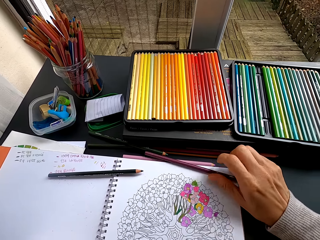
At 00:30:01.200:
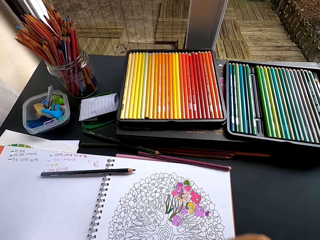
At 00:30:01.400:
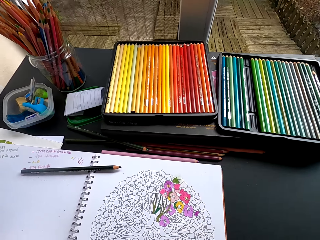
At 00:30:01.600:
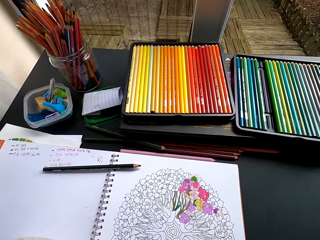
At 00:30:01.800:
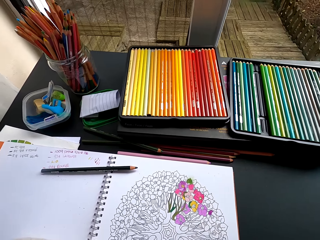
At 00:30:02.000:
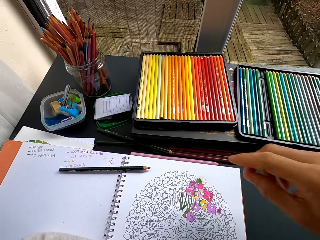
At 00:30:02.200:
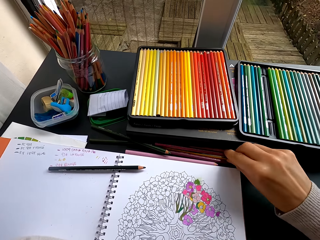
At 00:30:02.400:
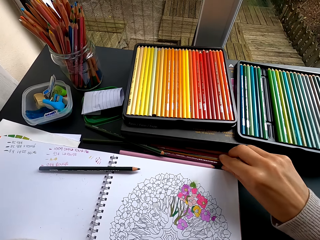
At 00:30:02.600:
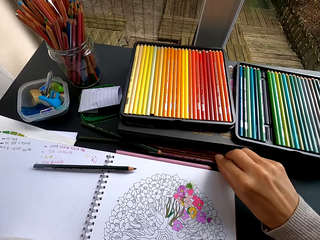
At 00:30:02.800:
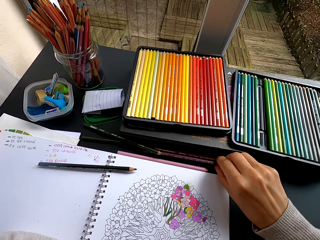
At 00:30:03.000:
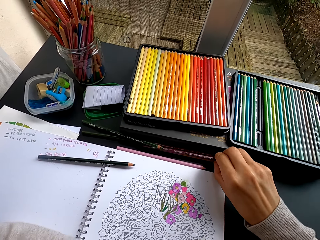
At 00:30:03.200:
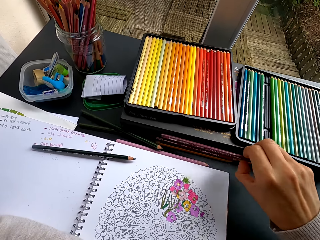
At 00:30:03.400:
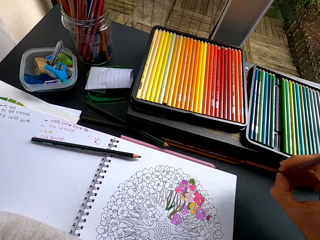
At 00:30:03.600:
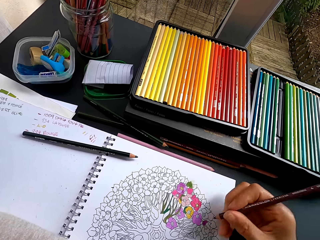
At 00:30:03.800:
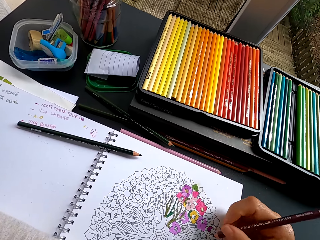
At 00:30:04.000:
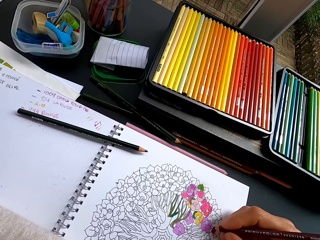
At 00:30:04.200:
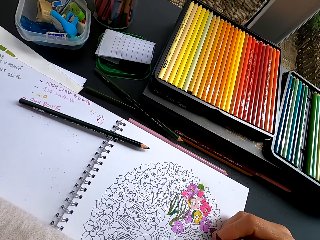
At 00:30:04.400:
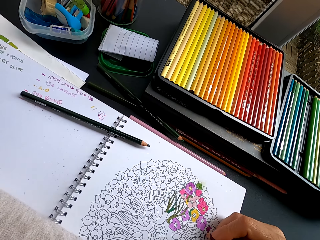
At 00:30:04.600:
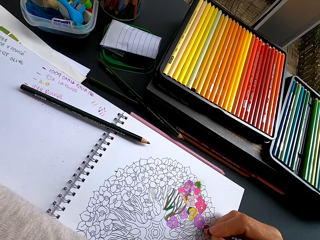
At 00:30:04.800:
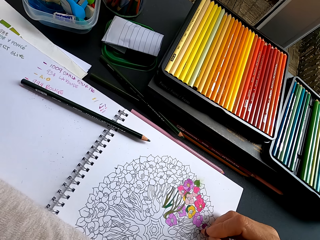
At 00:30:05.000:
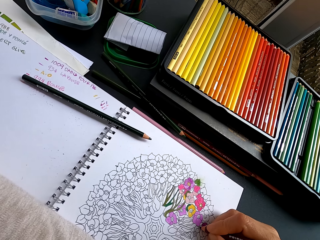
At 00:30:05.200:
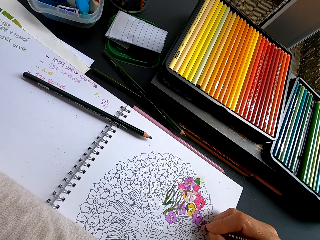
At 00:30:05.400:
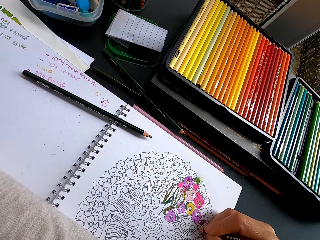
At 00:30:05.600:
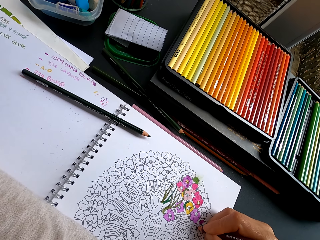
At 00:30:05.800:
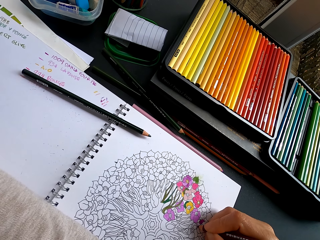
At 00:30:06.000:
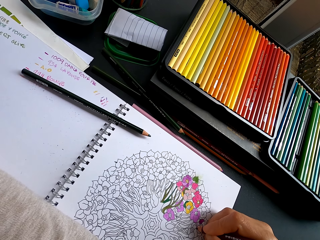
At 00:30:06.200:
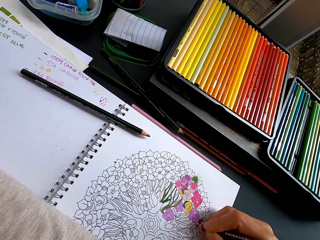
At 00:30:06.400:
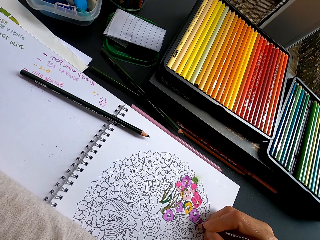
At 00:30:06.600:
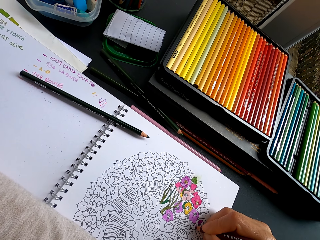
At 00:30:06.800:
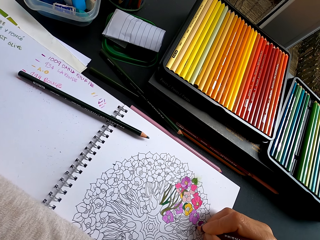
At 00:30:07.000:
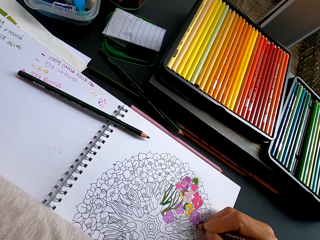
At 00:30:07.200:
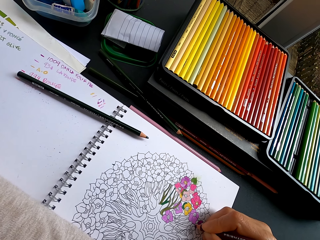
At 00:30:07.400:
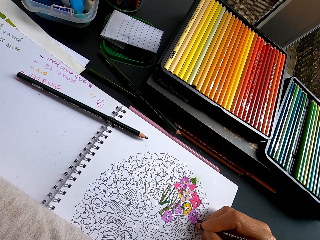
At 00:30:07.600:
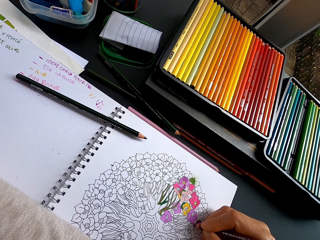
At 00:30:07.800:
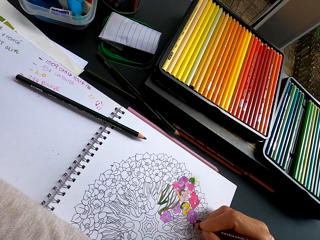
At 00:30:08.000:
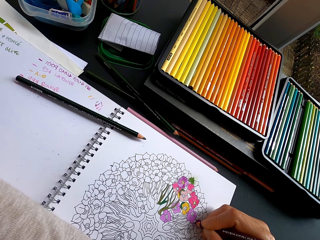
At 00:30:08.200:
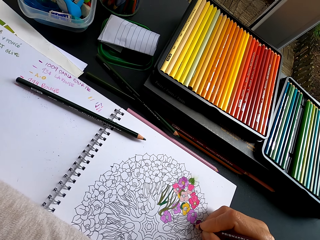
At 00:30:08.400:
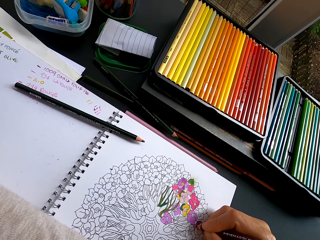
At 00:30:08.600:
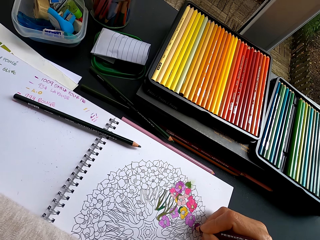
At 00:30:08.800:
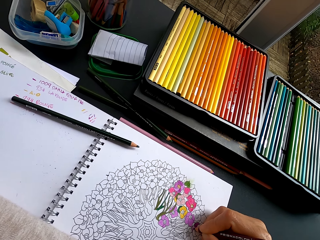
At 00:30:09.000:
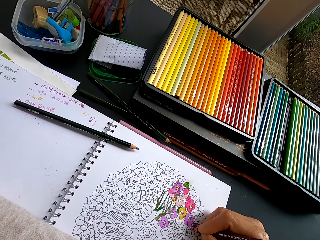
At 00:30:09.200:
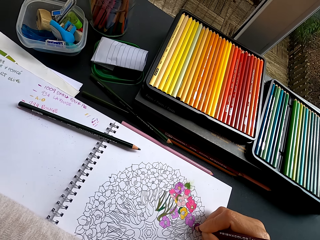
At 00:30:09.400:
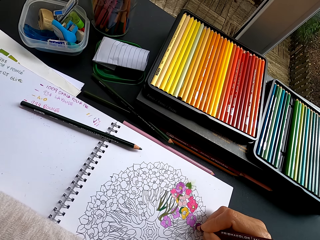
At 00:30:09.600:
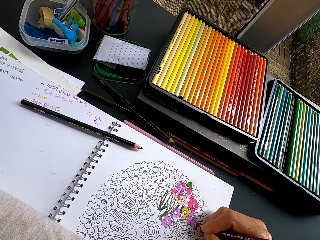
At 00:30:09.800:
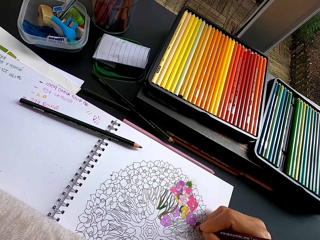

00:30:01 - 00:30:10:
The camera wearer places a pencil crayon on the table. They pick the pencil crayon from the table. They color an image with the crayon.

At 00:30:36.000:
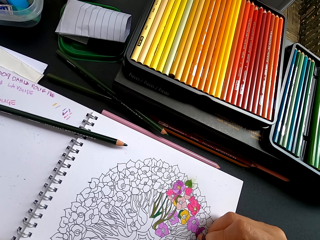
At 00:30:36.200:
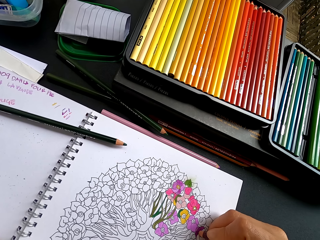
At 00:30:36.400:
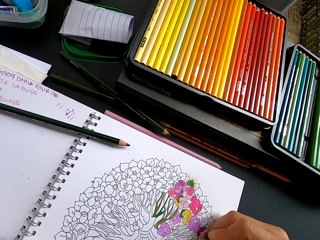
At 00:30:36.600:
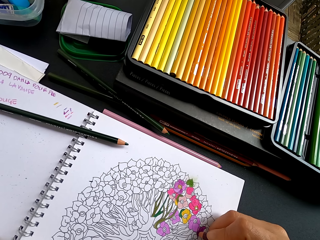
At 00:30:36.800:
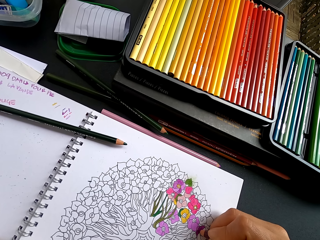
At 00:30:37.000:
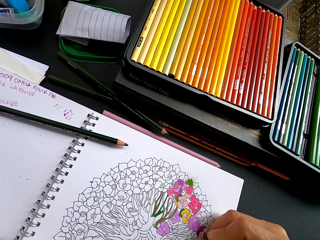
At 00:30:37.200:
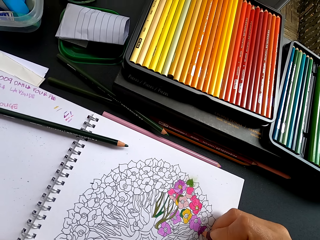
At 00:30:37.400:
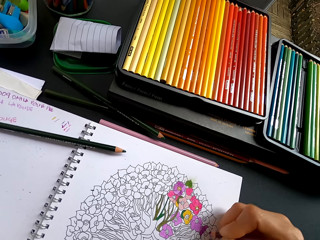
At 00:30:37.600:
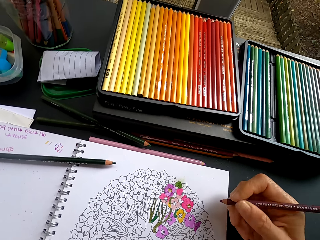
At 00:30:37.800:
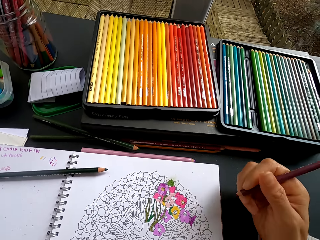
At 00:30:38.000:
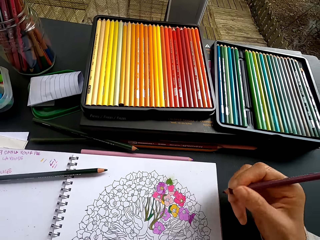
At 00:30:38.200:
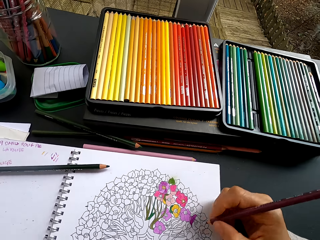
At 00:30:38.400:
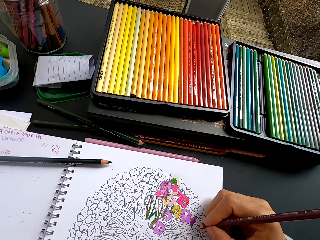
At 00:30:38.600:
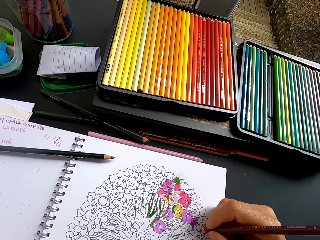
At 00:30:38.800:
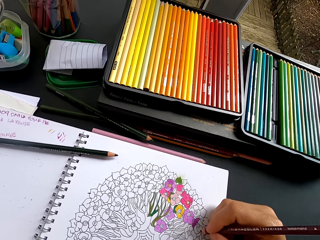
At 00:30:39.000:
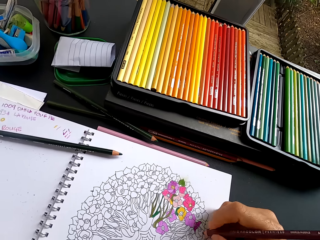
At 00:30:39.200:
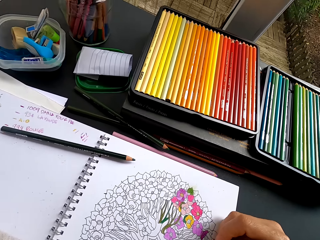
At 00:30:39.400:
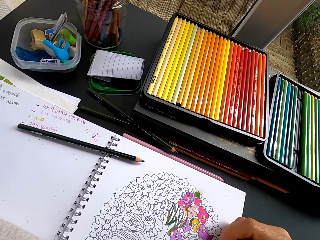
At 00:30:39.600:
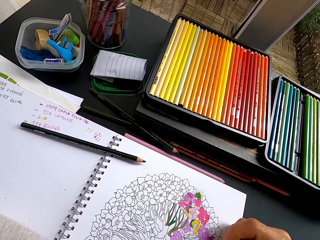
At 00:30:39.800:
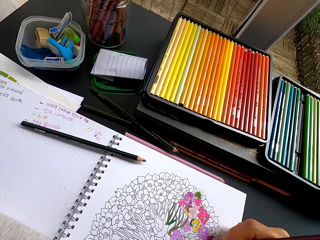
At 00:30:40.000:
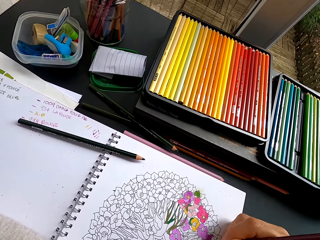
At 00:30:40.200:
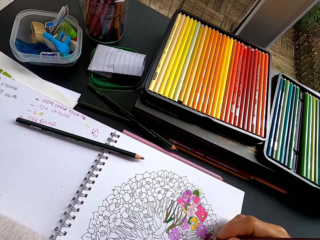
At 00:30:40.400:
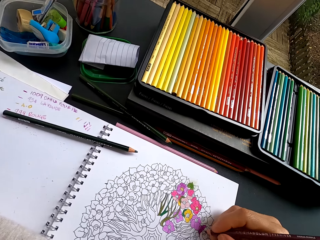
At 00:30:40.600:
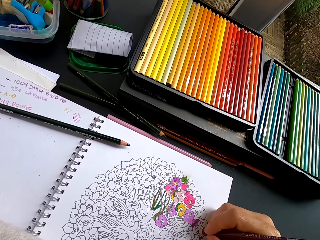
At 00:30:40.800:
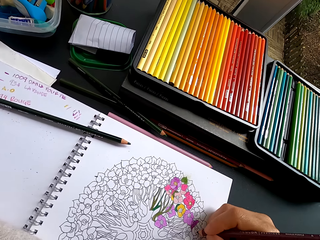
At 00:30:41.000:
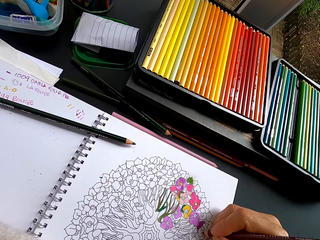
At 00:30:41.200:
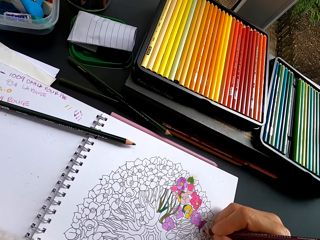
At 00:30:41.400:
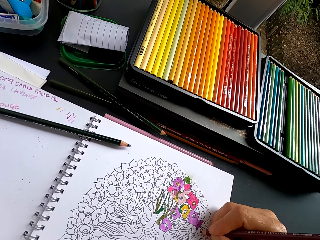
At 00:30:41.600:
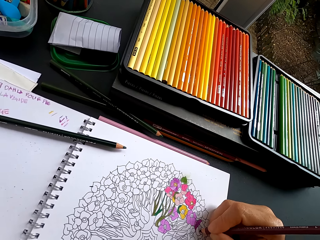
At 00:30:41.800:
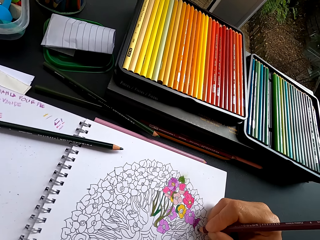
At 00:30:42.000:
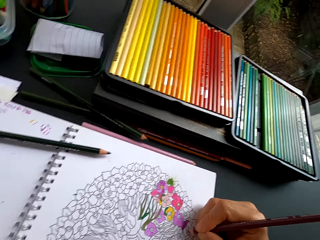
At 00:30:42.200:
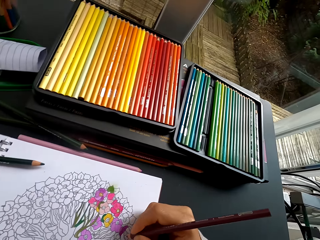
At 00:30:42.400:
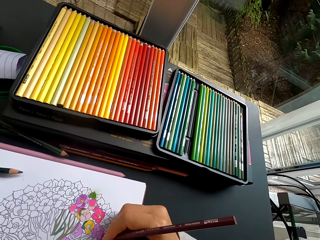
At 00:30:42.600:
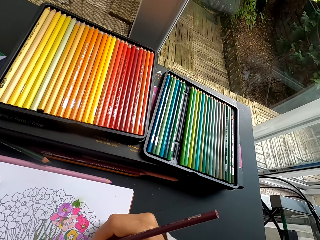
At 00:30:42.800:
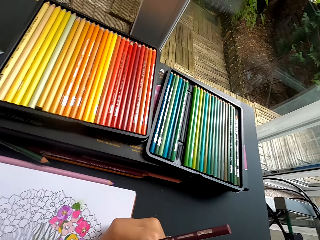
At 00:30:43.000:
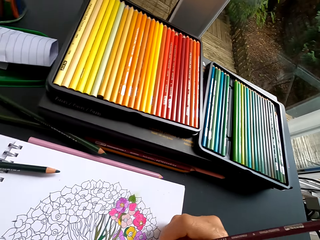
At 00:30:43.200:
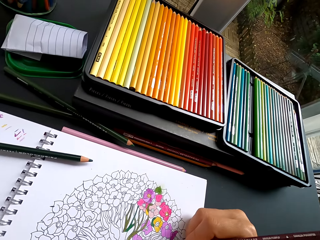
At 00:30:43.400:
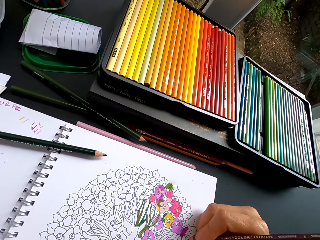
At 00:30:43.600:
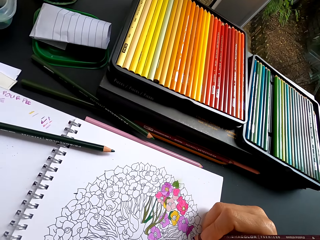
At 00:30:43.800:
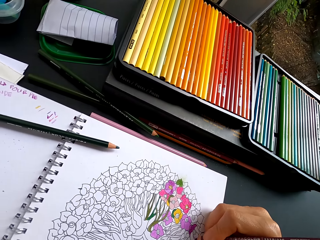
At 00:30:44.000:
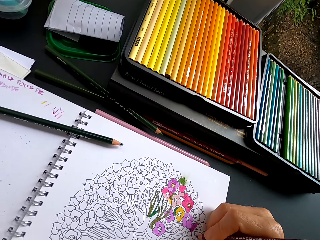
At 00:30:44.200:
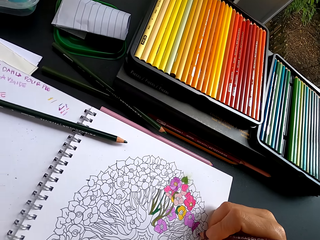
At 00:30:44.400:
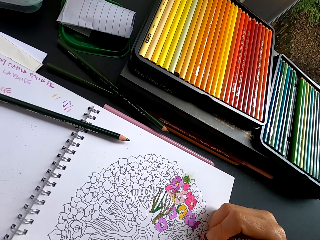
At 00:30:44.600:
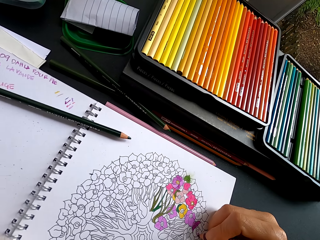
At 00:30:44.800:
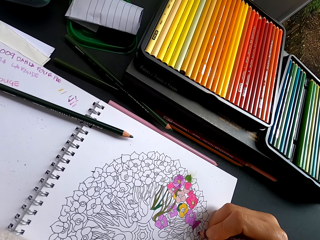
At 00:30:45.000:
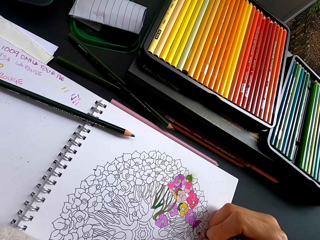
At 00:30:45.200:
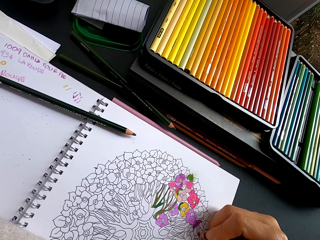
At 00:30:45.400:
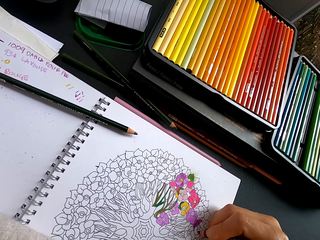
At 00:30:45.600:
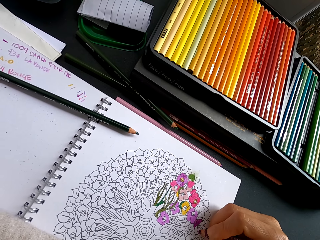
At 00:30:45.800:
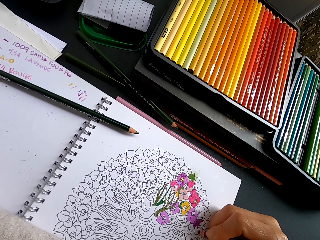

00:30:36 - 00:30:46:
The camera wearer stares at the drawing. They color the drawing.
